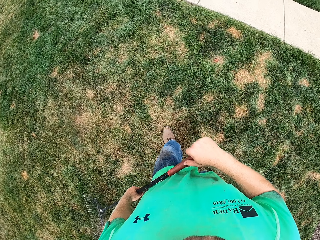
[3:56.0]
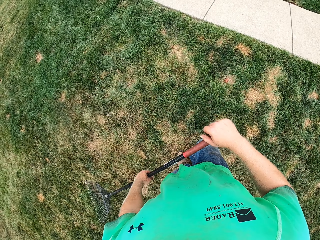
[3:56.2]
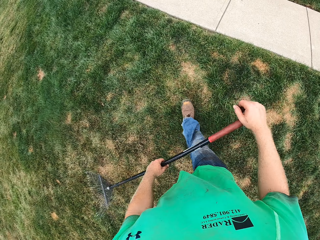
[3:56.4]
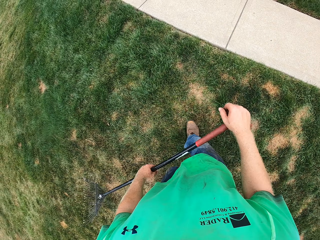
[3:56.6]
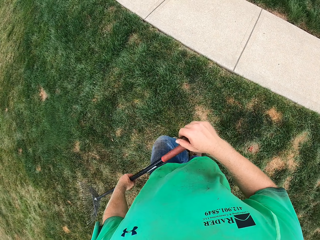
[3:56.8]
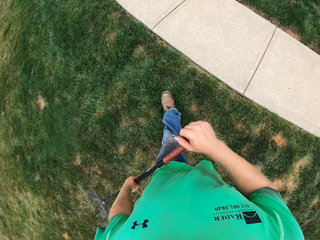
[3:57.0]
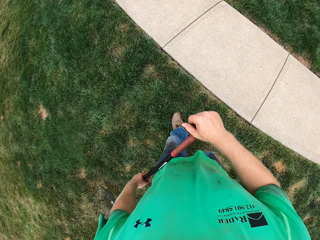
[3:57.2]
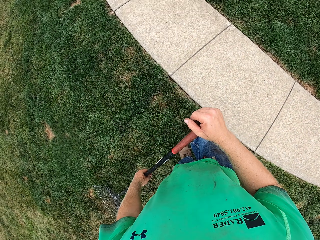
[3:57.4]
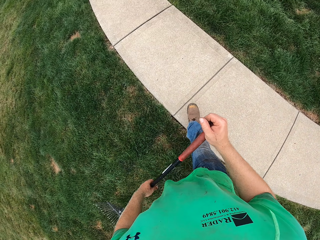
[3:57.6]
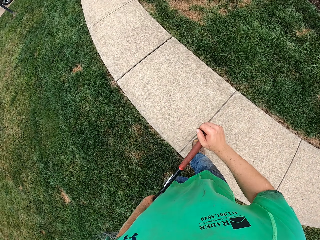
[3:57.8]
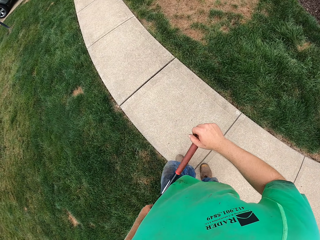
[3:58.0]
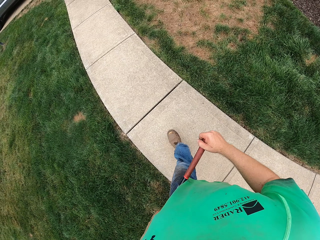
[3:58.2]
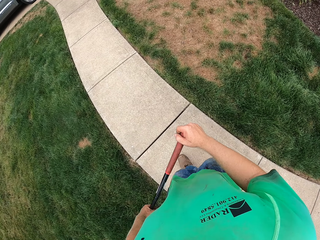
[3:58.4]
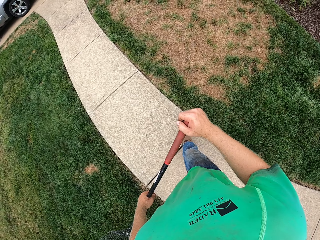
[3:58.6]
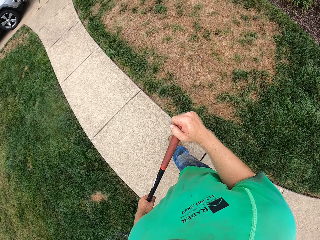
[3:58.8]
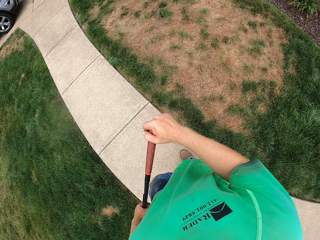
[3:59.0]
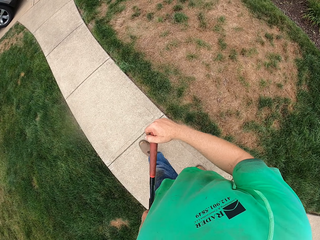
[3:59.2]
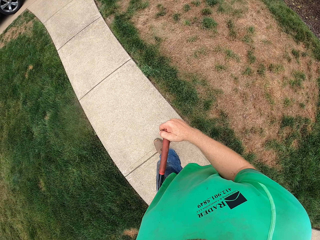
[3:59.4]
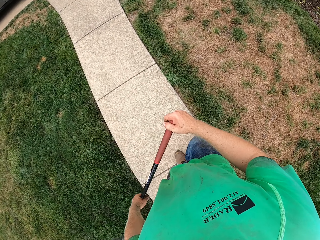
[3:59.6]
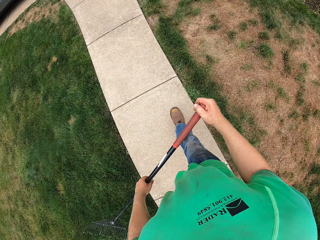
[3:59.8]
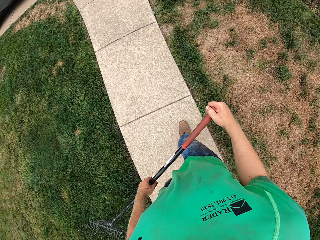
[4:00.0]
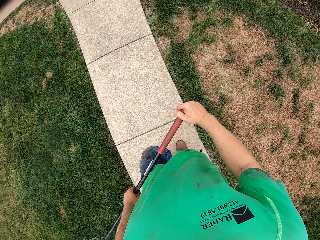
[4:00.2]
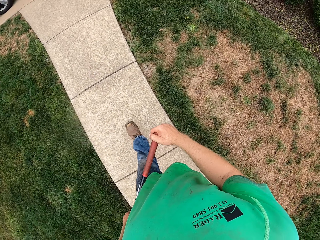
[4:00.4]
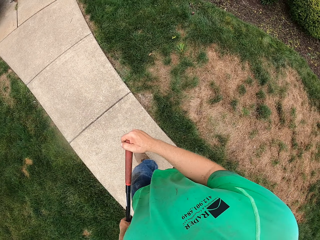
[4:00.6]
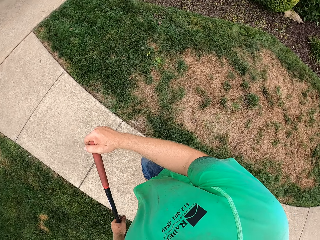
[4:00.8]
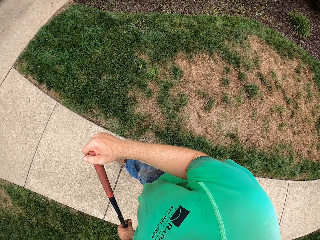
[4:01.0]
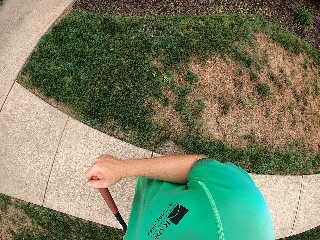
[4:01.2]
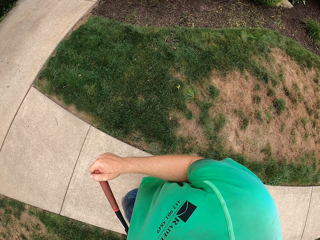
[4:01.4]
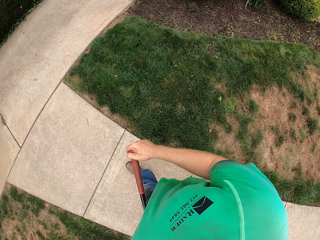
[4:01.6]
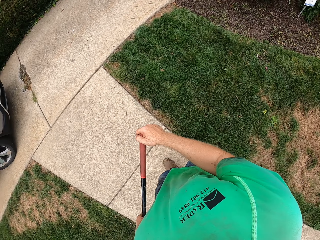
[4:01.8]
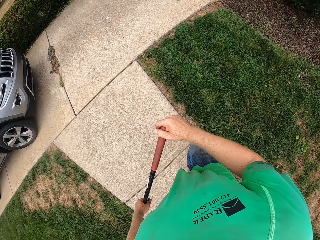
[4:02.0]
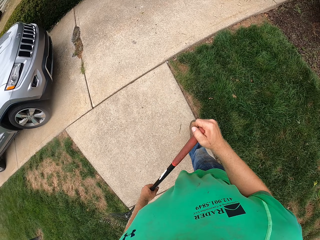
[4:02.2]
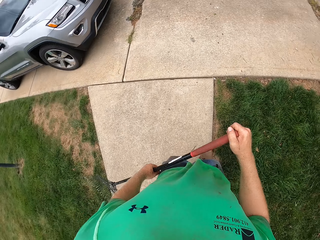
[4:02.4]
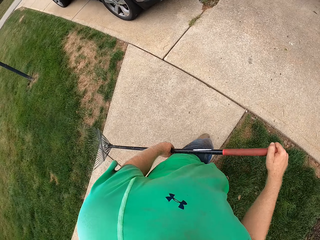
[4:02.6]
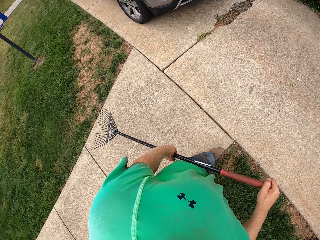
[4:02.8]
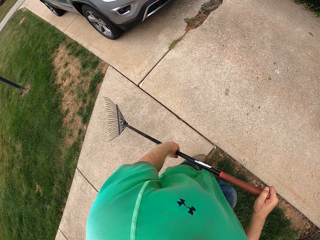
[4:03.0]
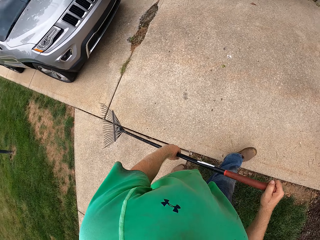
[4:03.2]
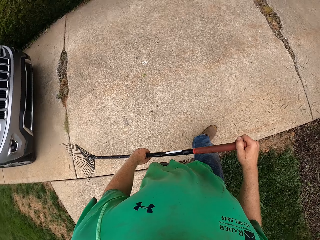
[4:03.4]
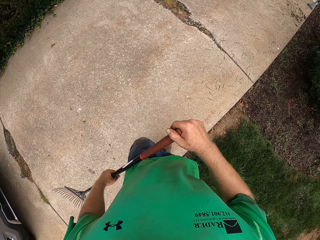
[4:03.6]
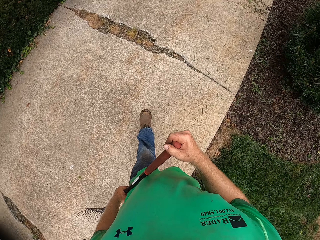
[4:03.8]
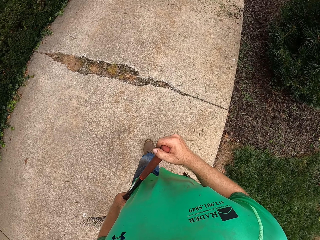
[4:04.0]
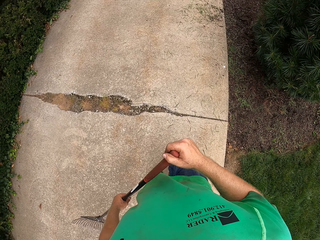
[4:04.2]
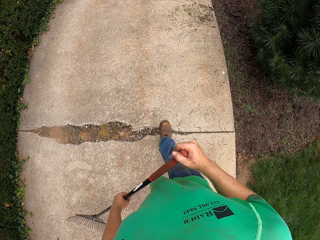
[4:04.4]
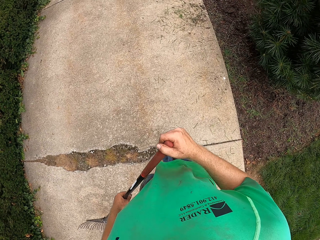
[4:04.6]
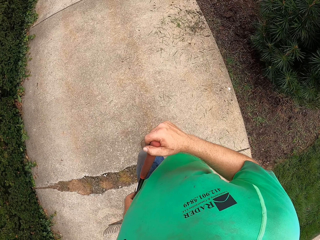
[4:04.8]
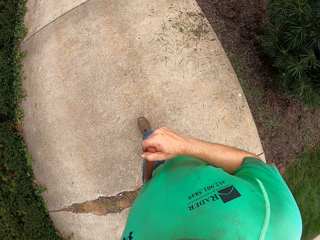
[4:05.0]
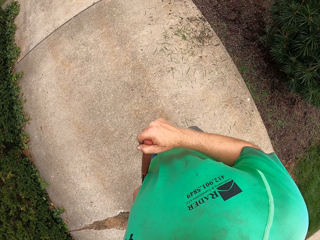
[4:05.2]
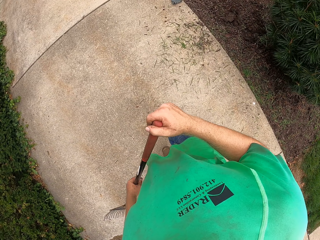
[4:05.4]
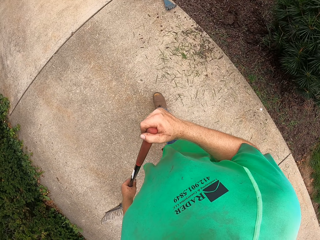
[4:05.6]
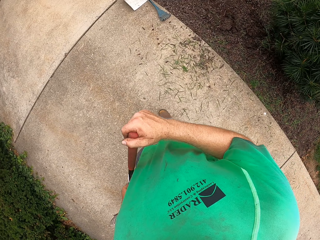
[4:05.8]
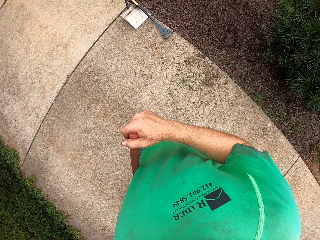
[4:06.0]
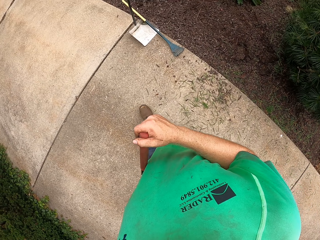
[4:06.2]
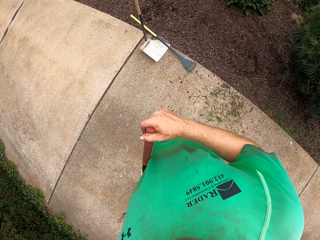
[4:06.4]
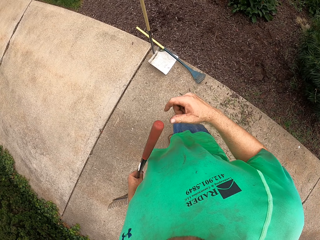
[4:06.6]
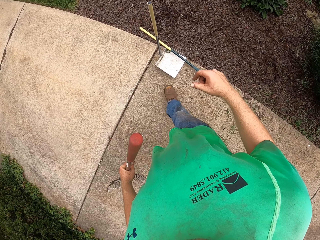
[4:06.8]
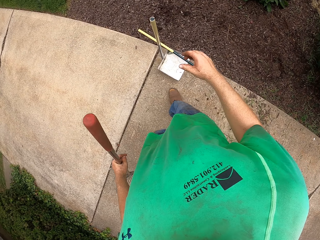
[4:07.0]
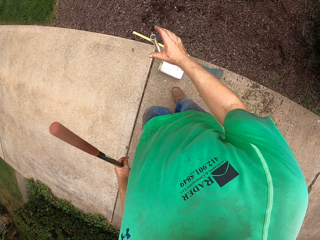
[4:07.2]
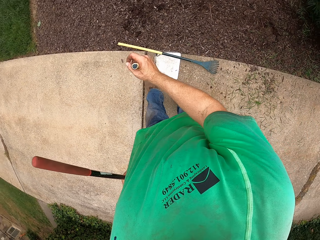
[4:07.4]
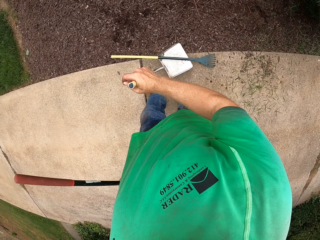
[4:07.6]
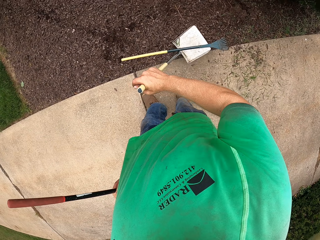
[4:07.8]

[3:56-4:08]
The camera wearer picks up a hoe from the sidewalk with his right hand.

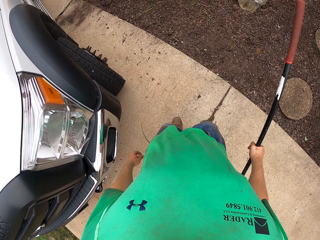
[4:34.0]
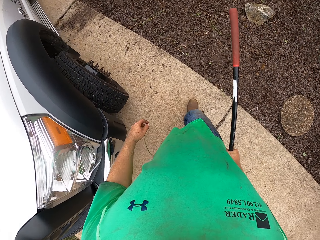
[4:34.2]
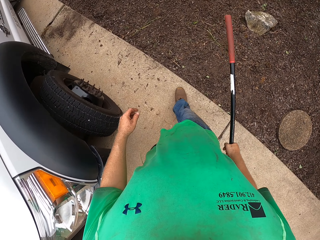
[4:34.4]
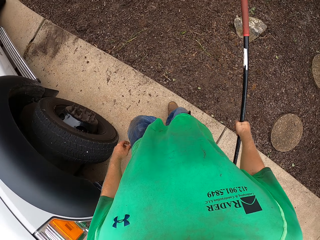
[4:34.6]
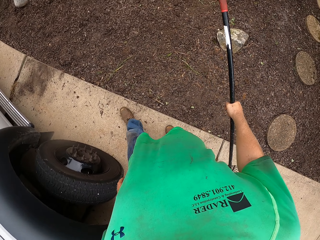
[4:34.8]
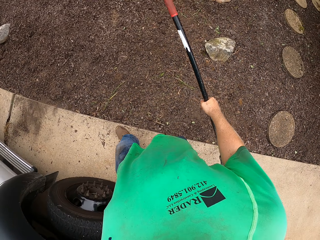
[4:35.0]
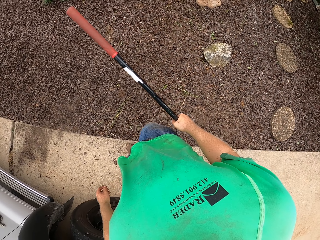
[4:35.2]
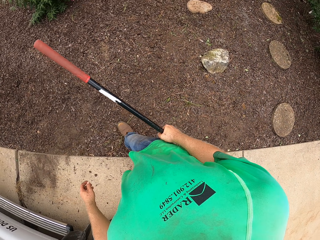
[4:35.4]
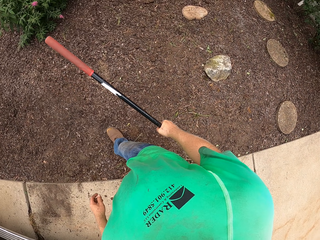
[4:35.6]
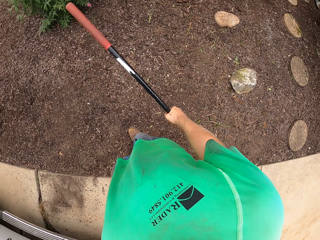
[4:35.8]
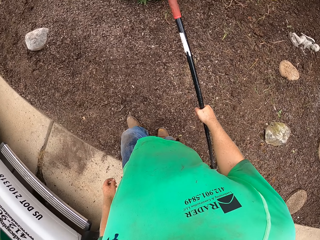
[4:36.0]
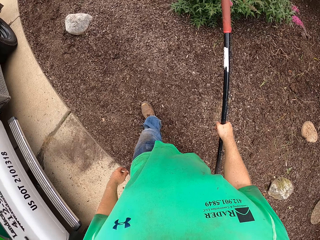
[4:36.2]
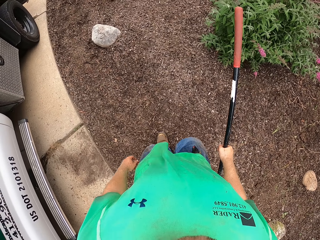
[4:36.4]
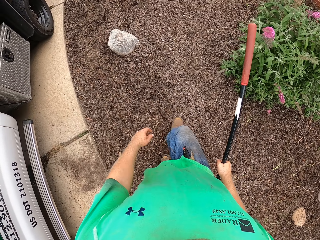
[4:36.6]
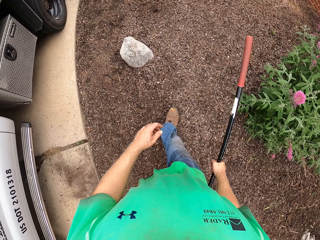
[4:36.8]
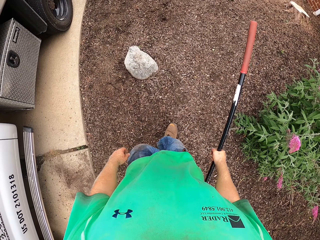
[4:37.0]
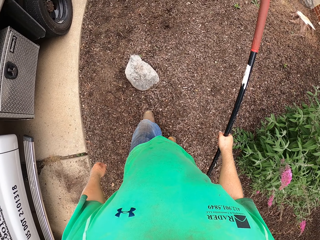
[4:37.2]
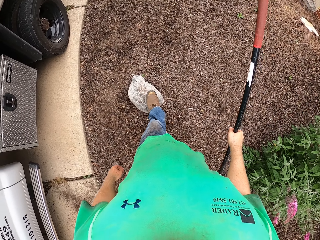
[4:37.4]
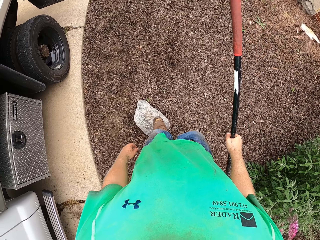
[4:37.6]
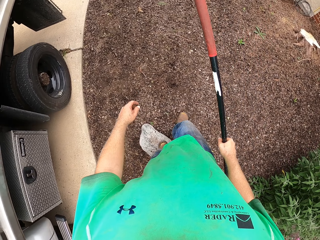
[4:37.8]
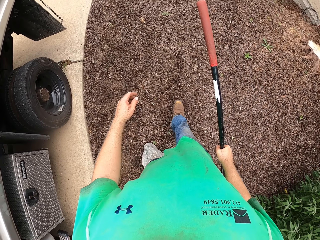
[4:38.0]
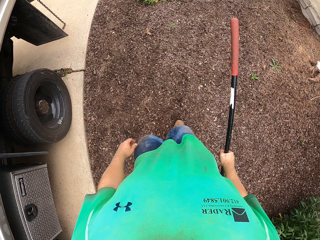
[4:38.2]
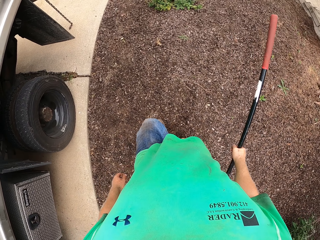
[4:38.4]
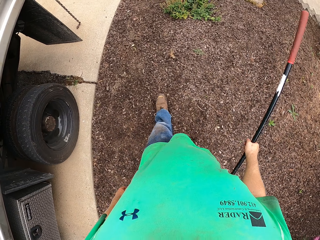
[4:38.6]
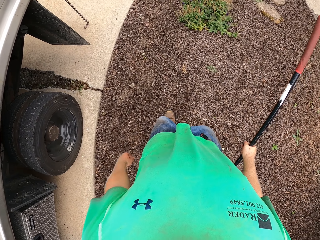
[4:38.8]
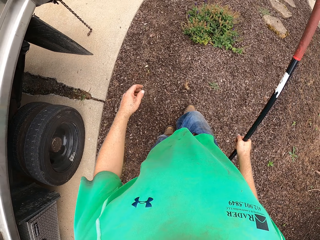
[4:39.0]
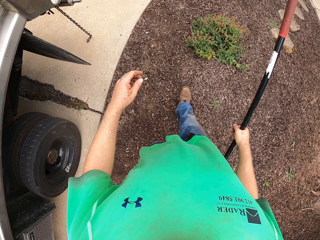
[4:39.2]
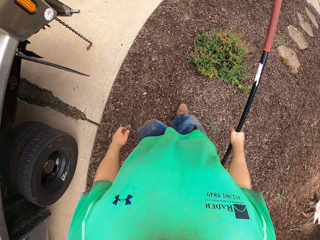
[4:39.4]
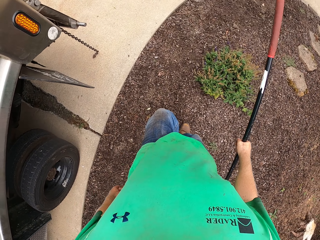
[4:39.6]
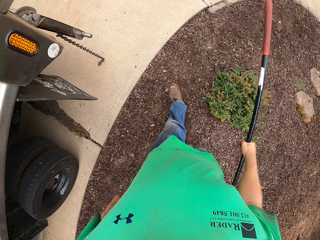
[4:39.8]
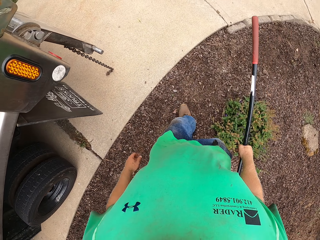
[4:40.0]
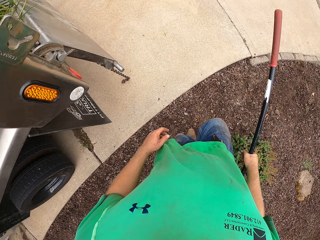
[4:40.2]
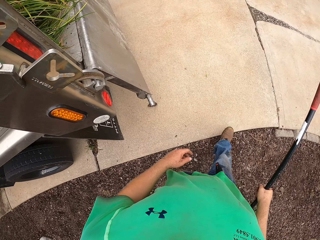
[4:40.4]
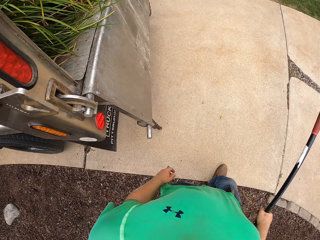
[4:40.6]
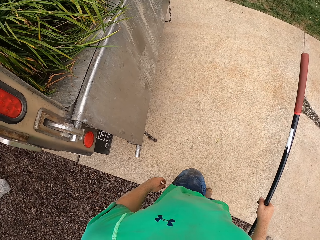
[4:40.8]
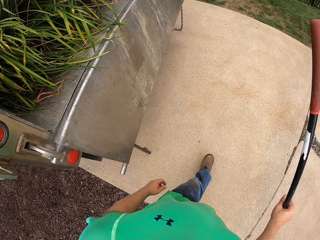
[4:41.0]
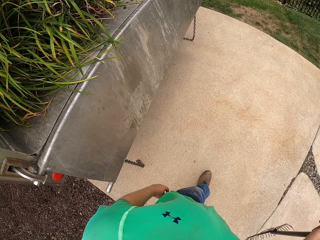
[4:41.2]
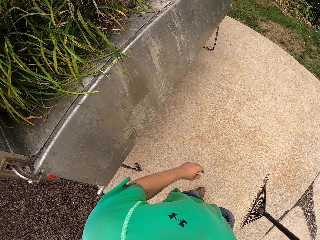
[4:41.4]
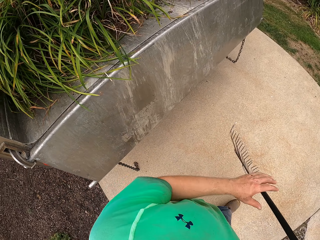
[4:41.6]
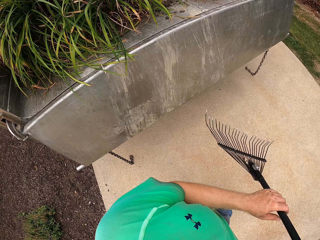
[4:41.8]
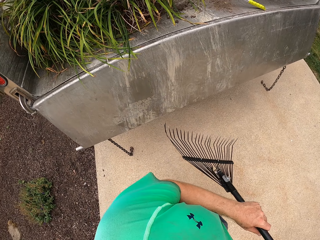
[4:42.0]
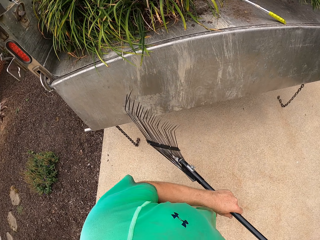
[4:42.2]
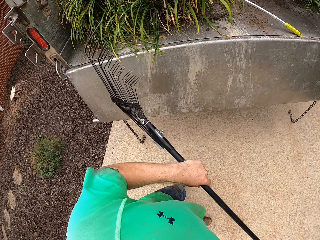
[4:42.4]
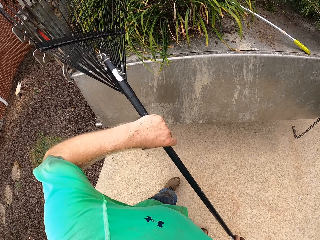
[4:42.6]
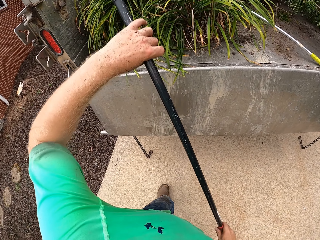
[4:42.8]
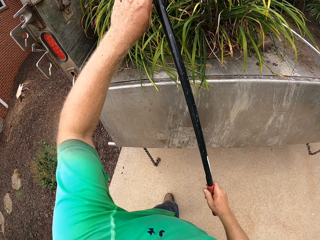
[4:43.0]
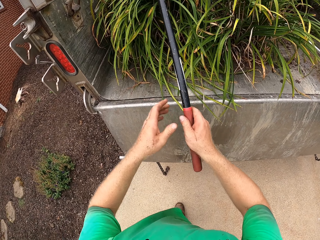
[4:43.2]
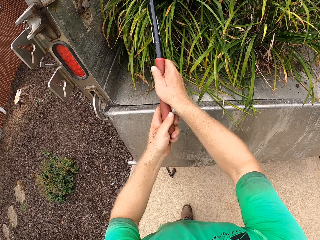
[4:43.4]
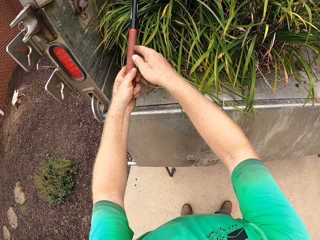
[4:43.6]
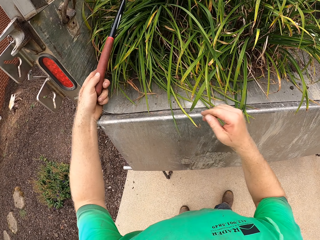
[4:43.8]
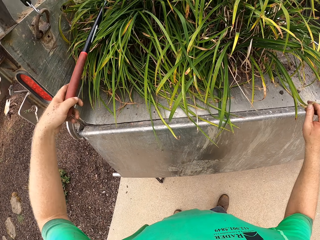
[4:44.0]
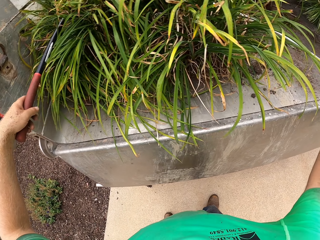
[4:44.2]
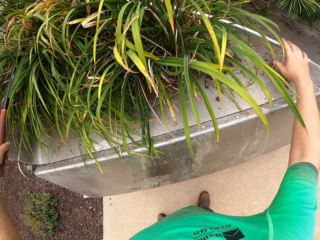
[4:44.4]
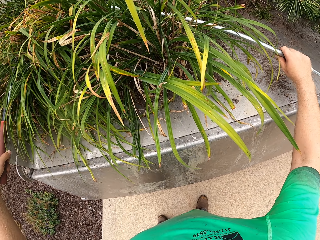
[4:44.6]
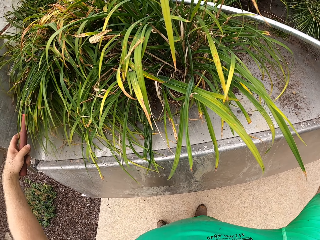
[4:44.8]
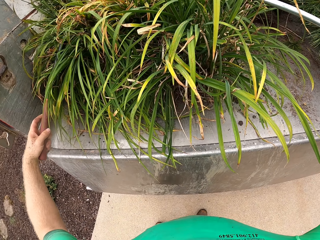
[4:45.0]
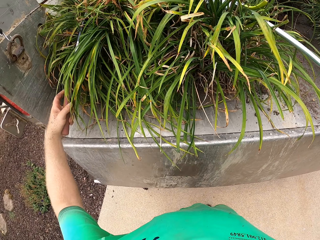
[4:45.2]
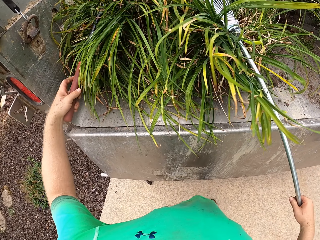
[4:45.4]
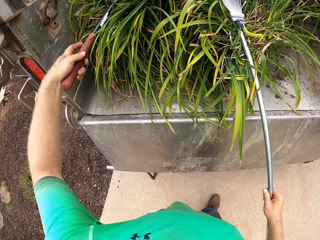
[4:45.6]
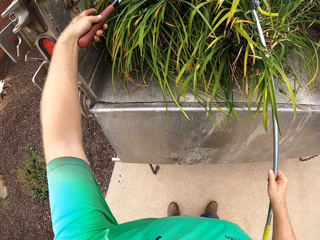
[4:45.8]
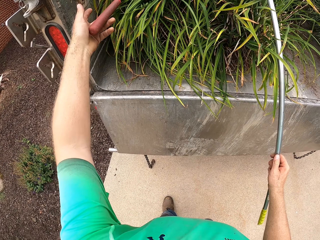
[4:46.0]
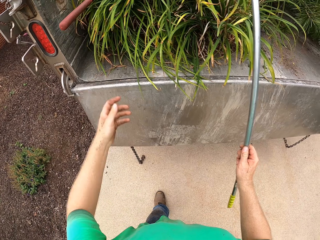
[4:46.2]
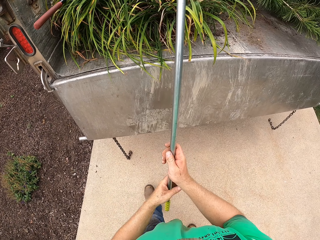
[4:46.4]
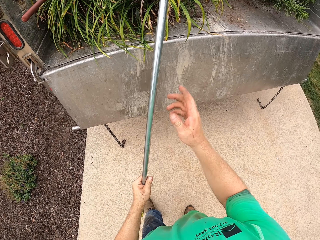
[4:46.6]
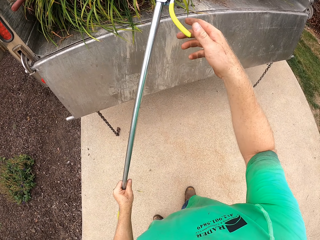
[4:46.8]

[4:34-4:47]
The camera wearer walks on the garden. He holds the rake with both hands. He places the rake in a truck with both hands. He picks up a picker, a long-handled gardening weeder, from the truck with his right hand. He passes the picker in his right hand to his left hand.
